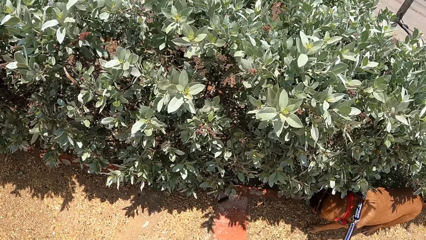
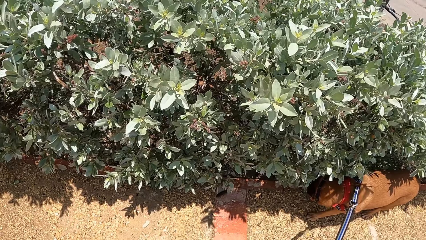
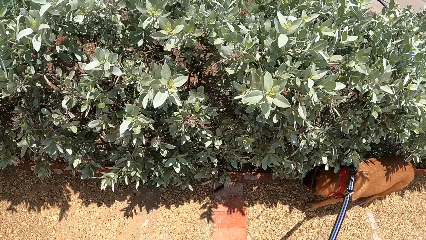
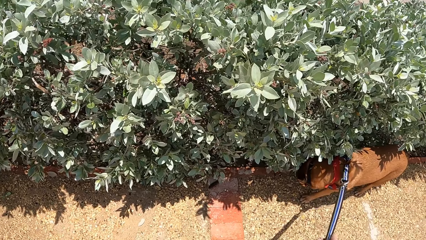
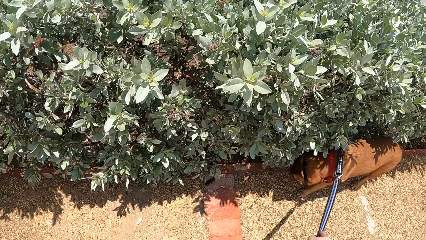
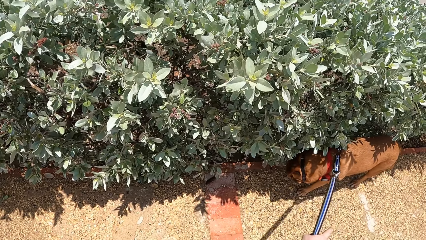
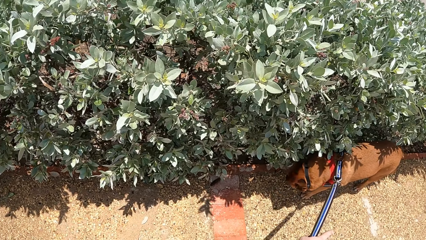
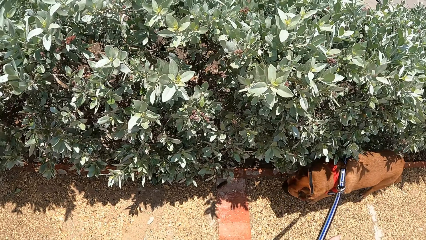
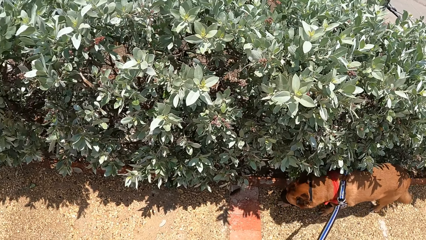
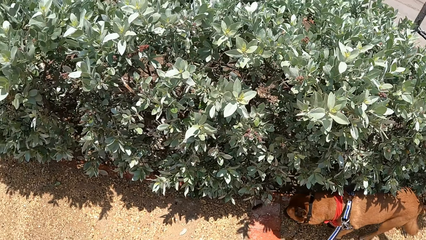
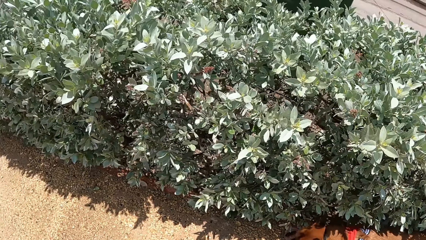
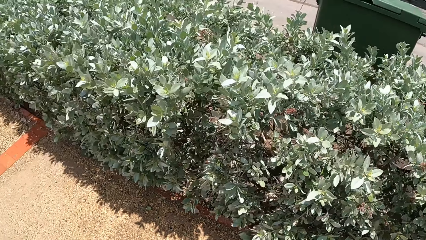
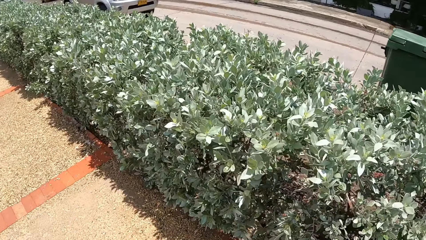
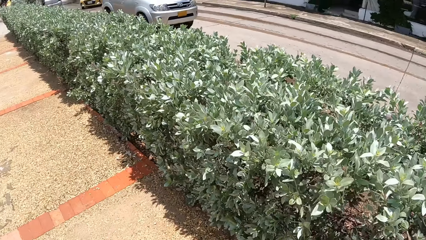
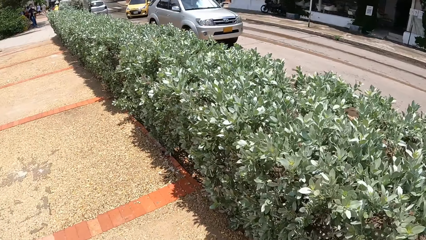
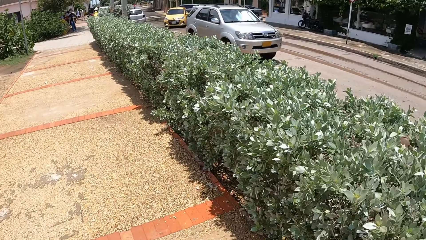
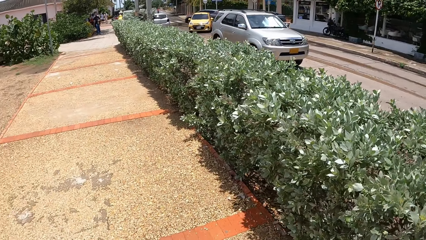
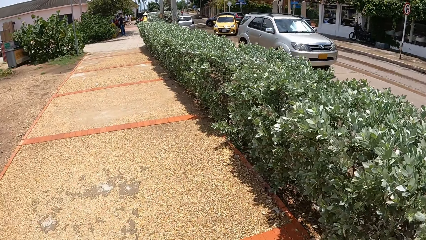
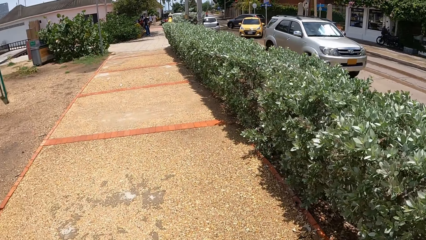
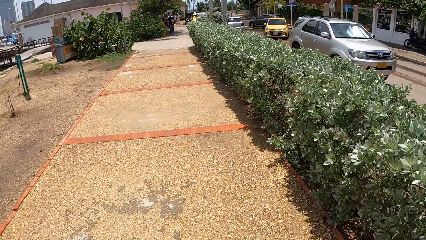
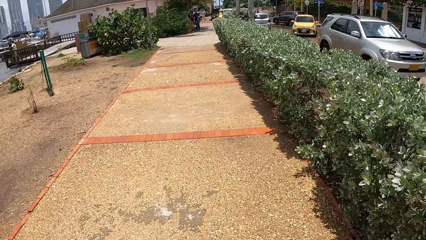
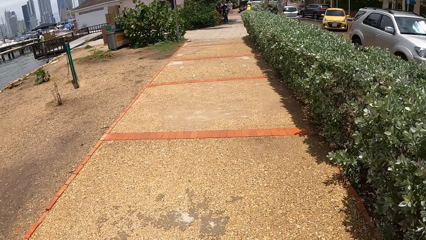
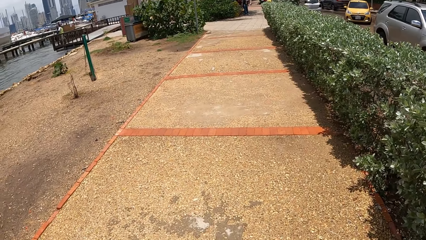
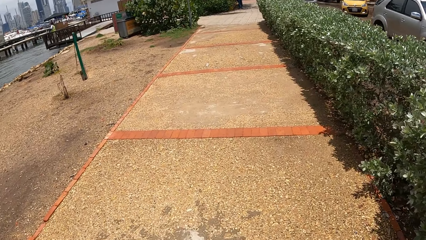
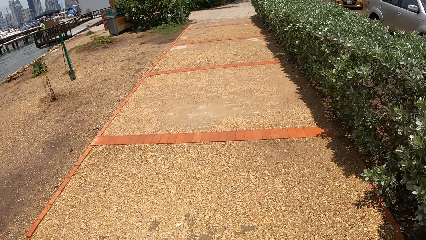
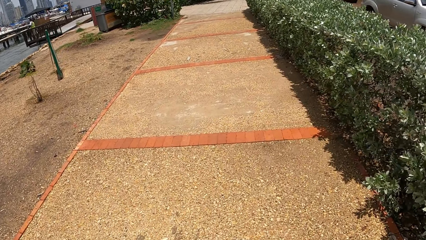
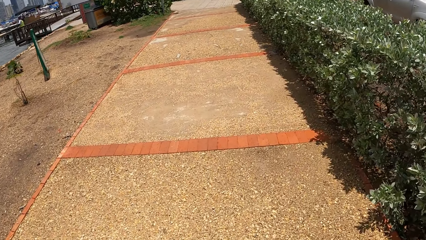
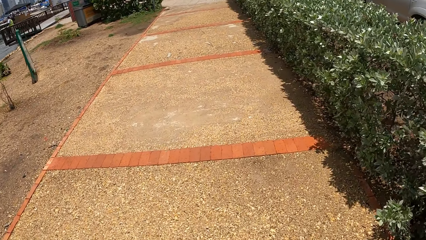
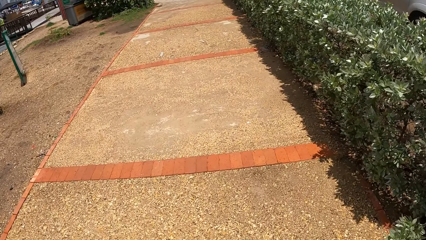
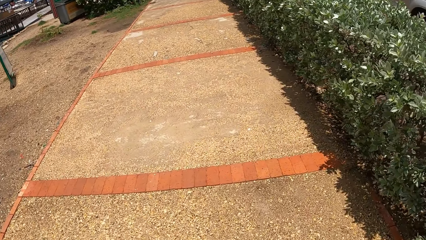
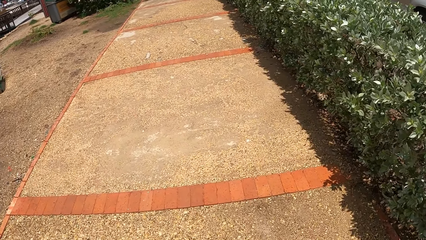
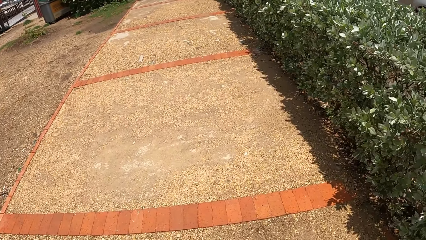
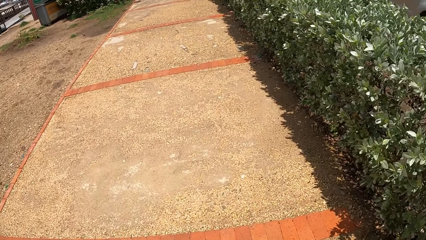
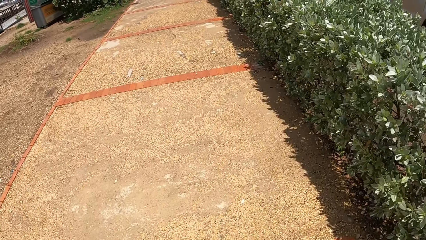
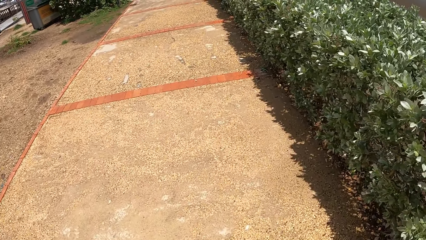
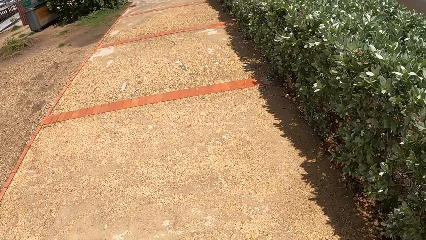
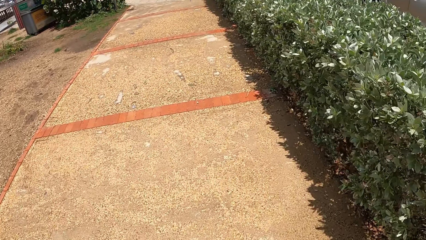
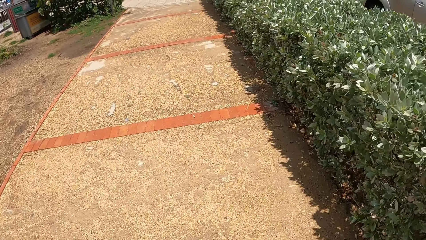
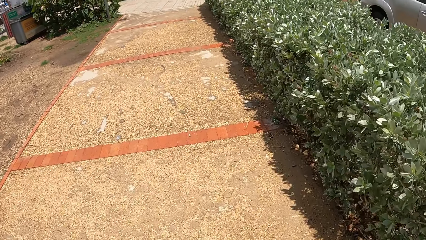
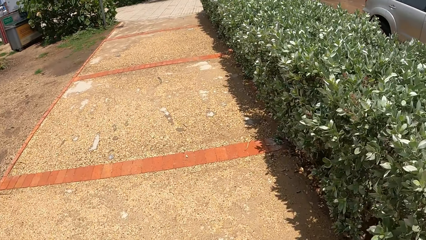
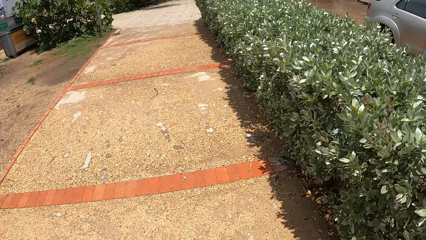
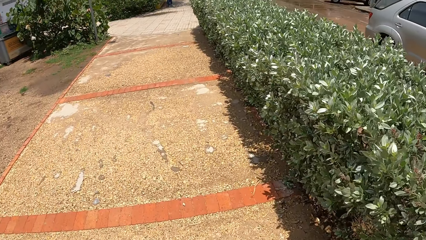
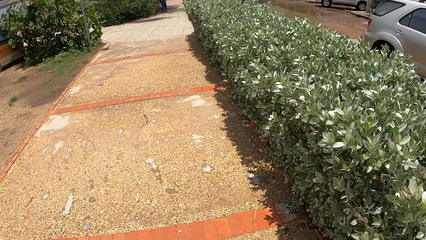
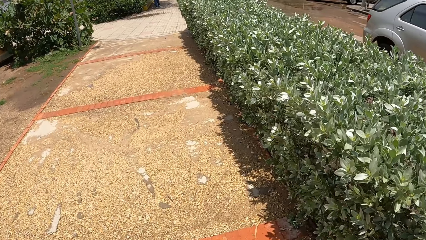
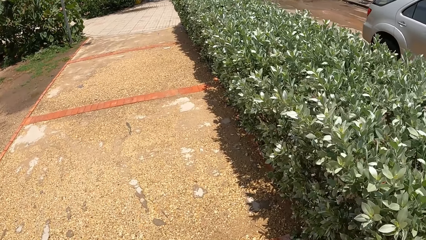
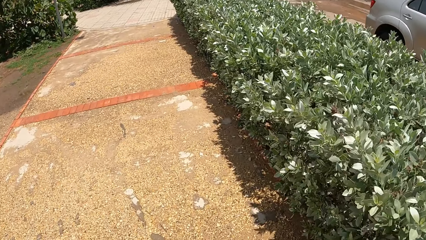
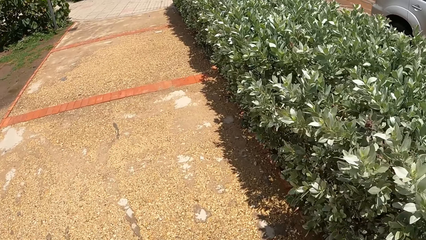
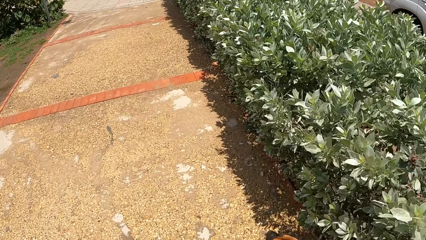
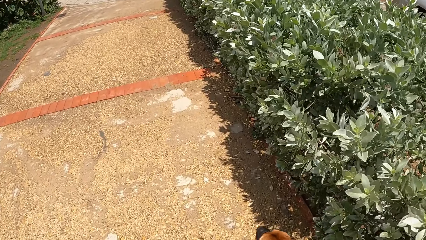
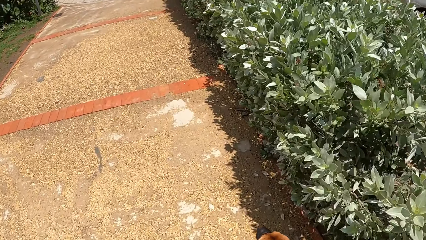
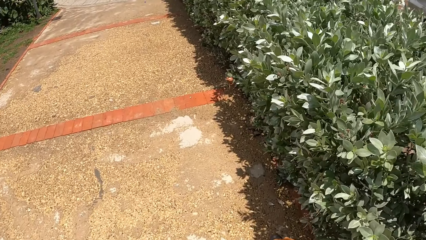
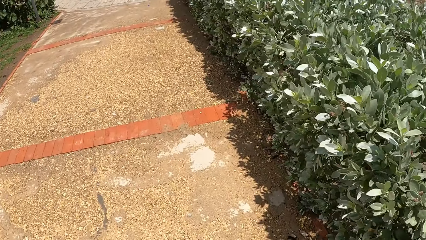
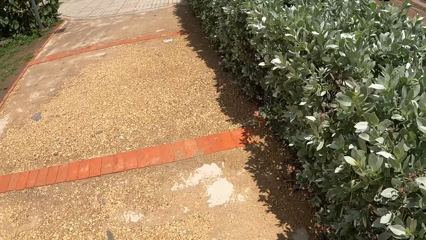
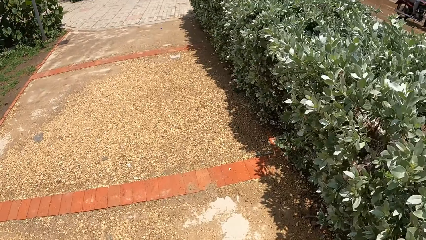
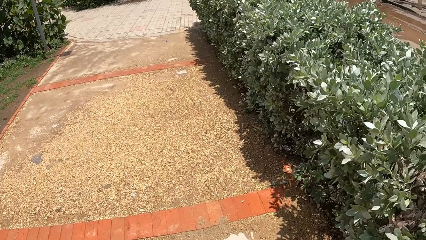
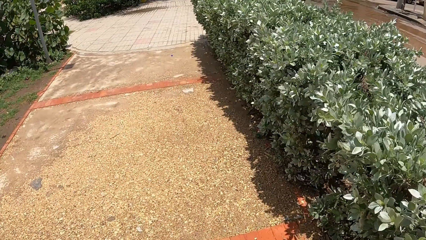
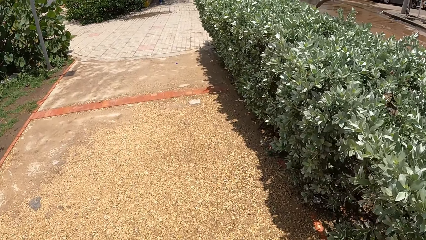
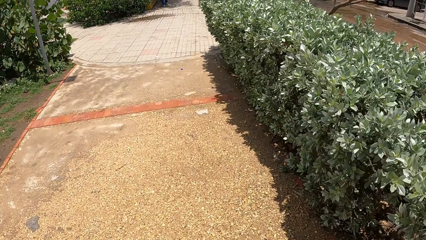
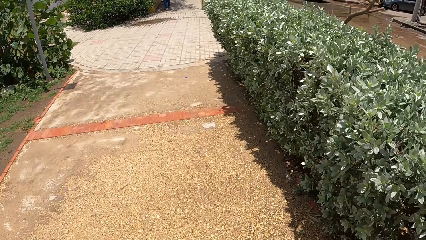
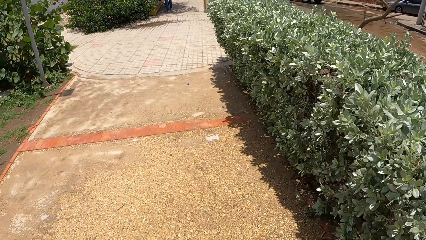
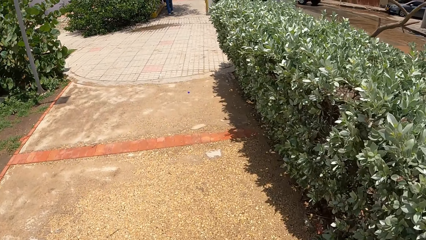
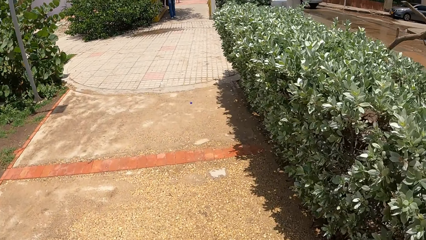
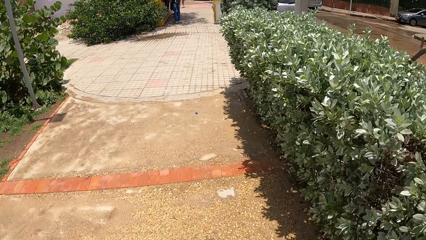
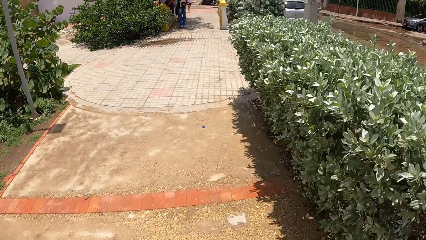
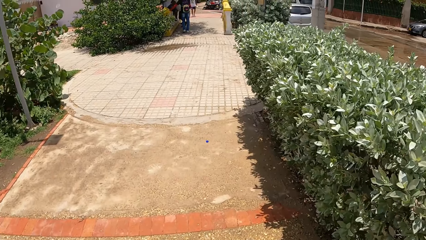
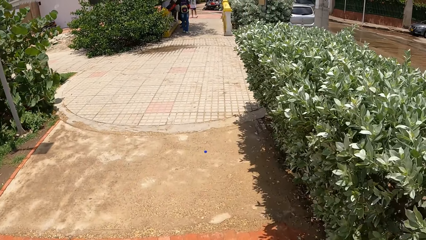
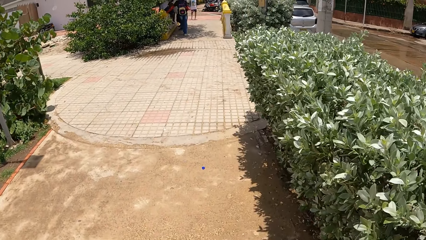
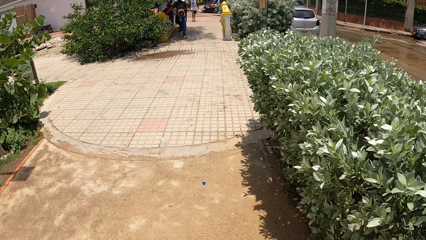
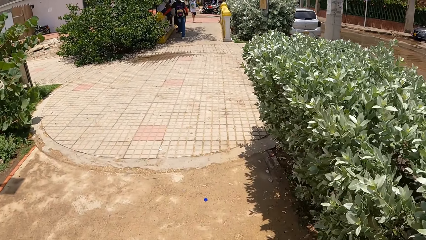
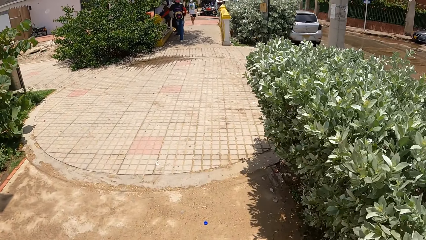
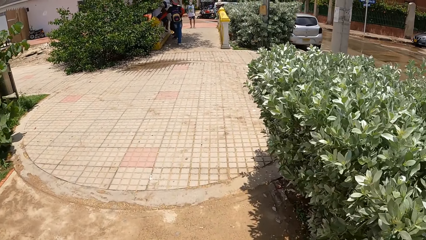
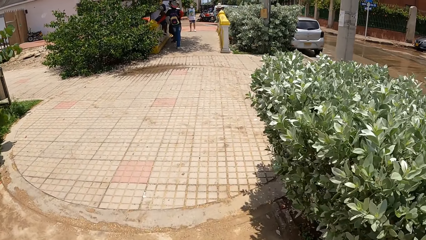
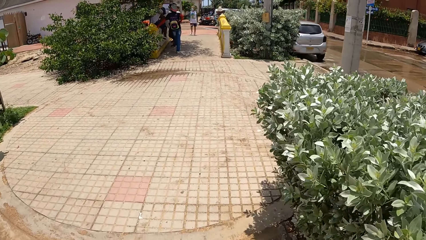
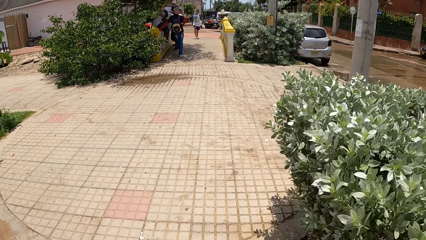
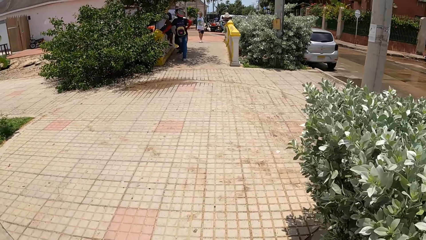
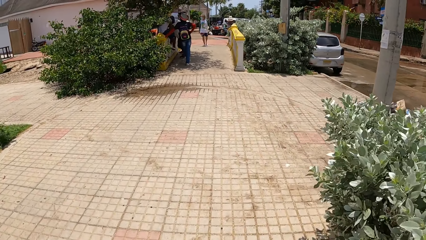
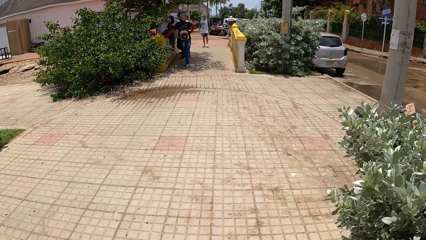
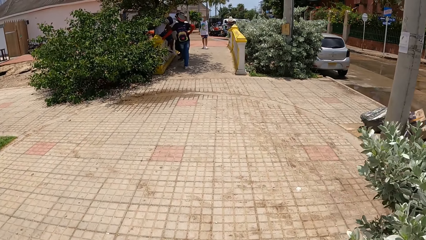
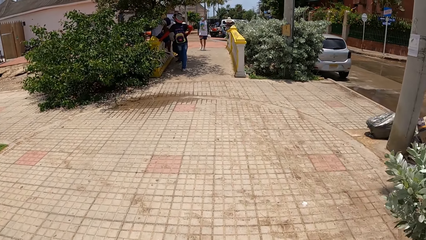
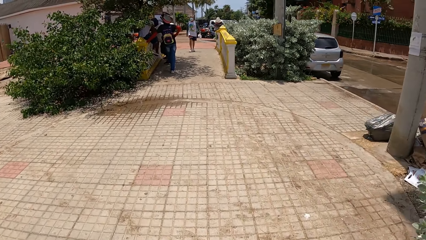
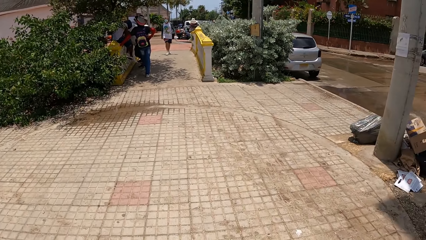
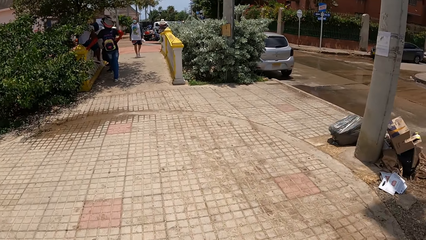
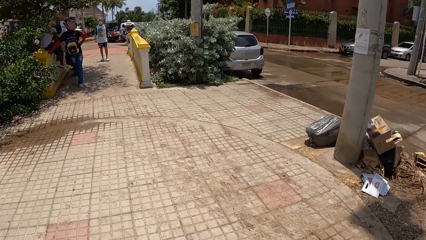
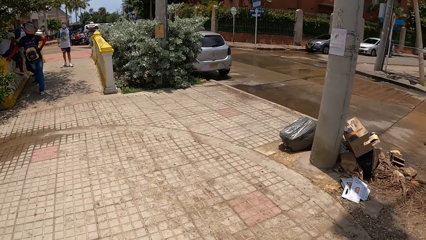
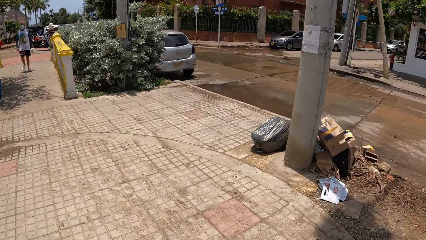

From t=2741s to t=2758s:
The camera wearer looks at the dog. They walk the dog on the pavement.
